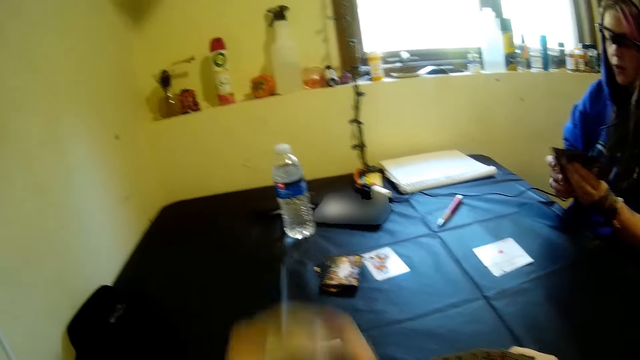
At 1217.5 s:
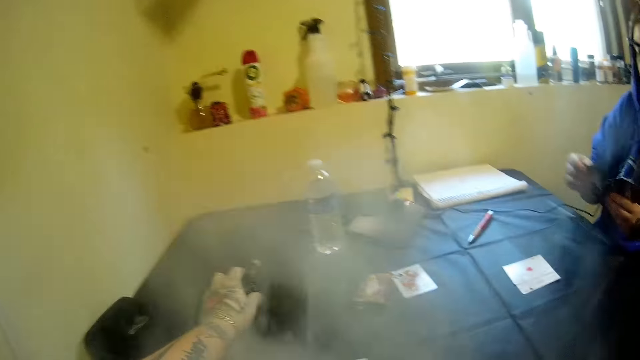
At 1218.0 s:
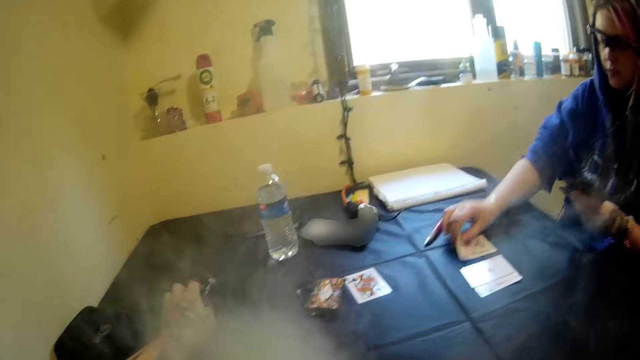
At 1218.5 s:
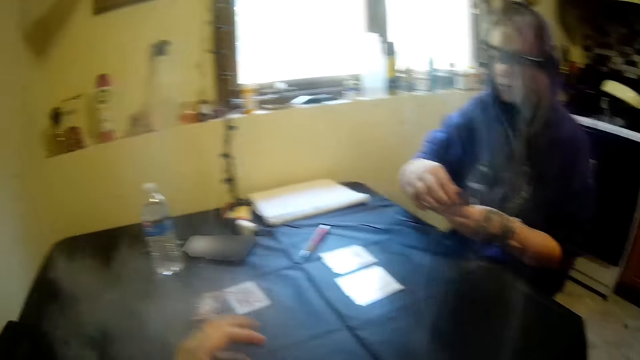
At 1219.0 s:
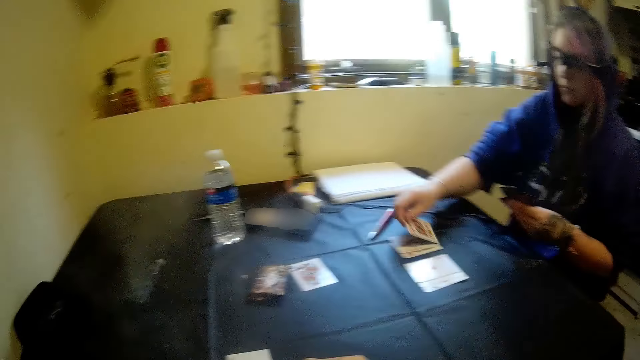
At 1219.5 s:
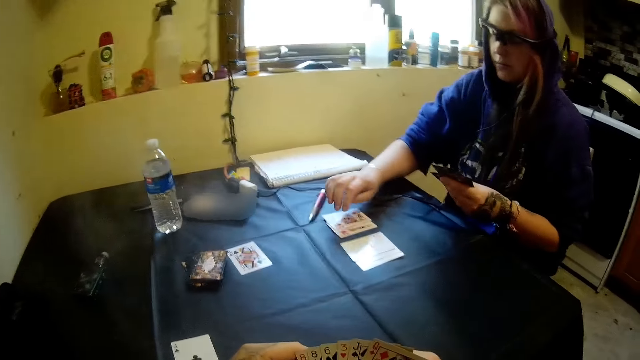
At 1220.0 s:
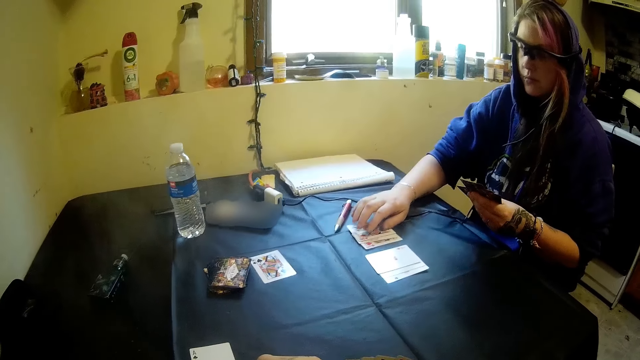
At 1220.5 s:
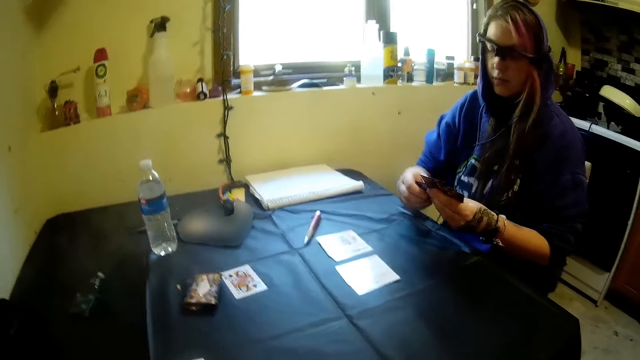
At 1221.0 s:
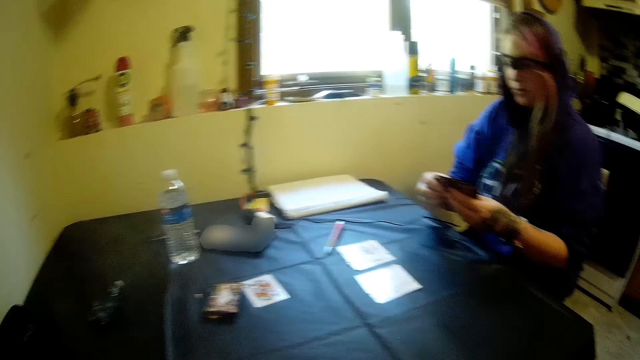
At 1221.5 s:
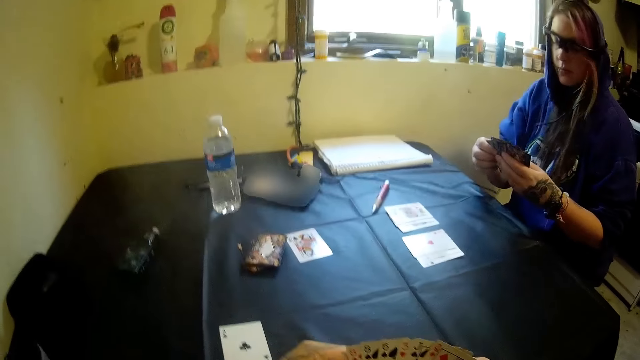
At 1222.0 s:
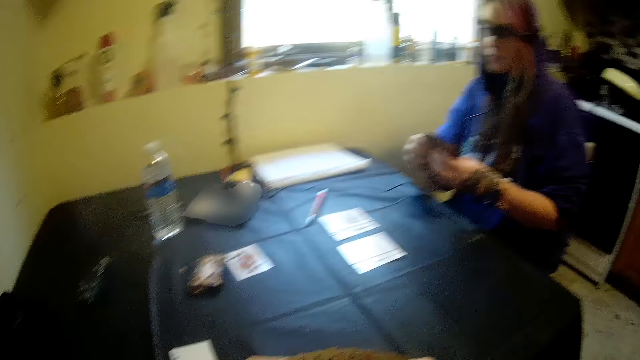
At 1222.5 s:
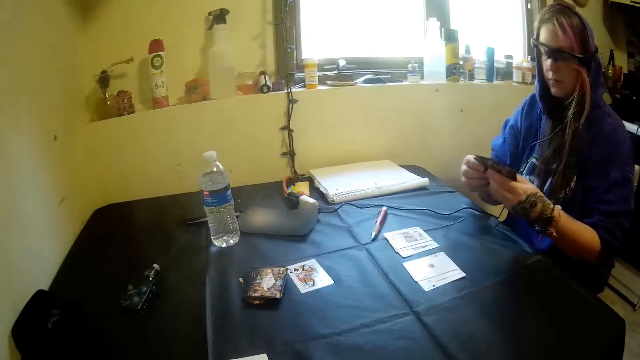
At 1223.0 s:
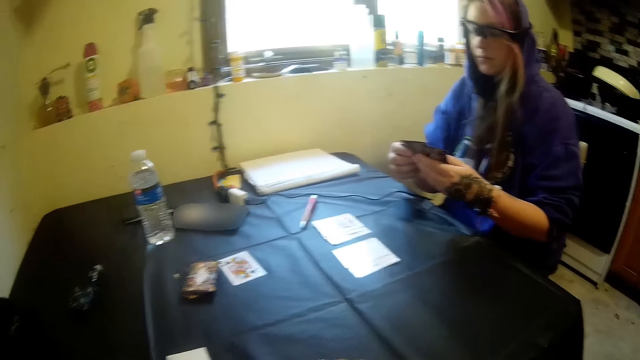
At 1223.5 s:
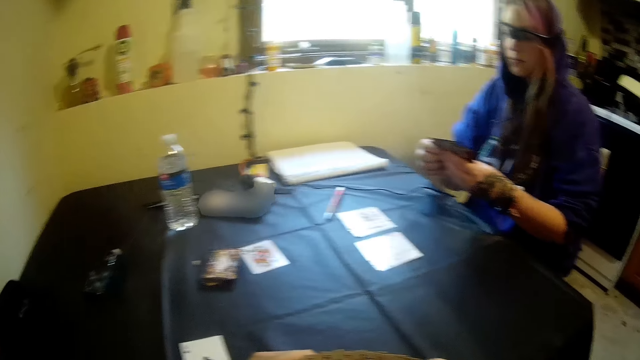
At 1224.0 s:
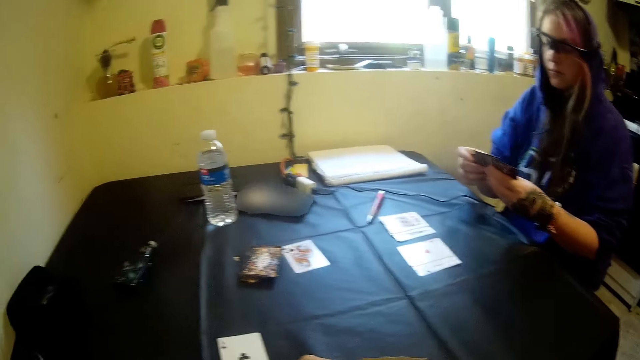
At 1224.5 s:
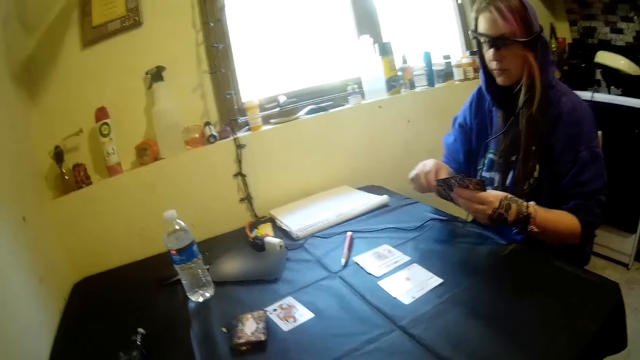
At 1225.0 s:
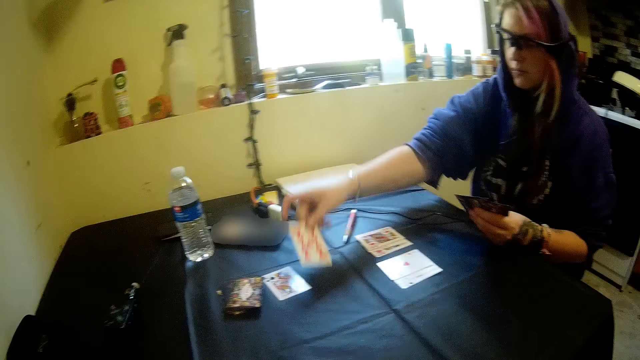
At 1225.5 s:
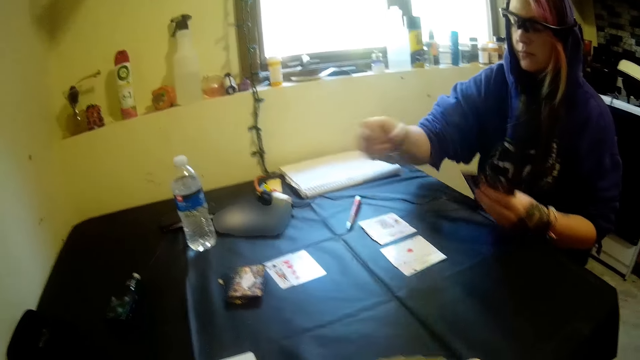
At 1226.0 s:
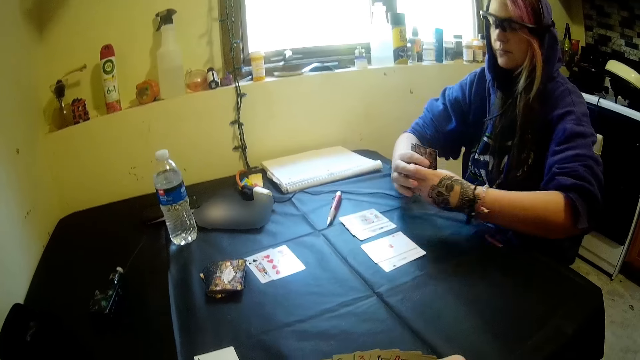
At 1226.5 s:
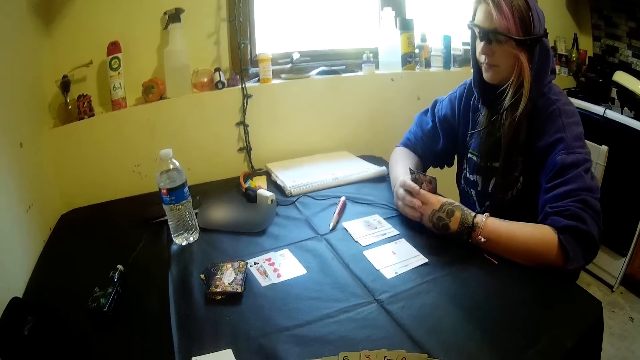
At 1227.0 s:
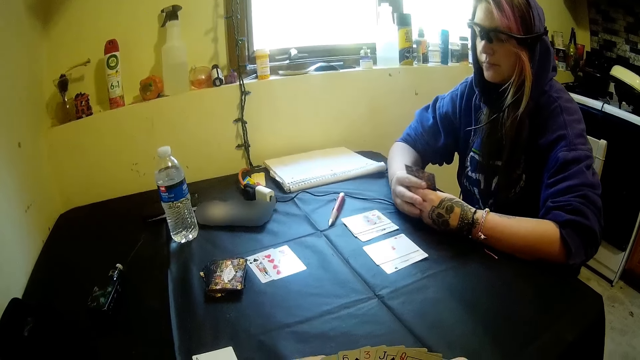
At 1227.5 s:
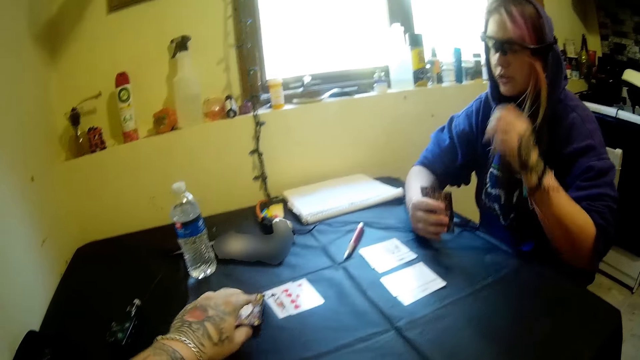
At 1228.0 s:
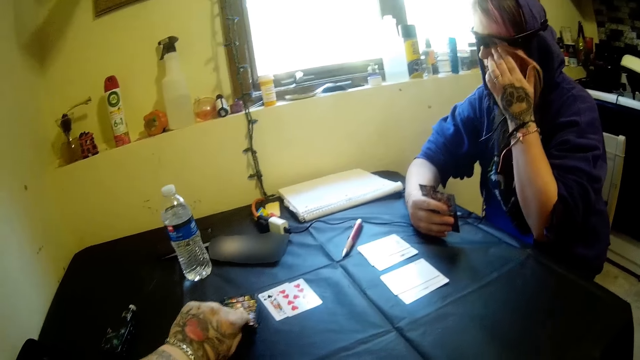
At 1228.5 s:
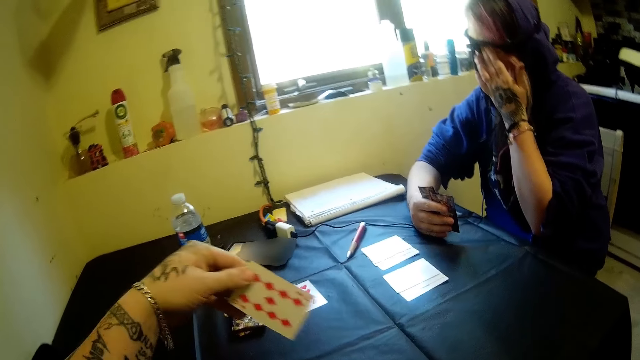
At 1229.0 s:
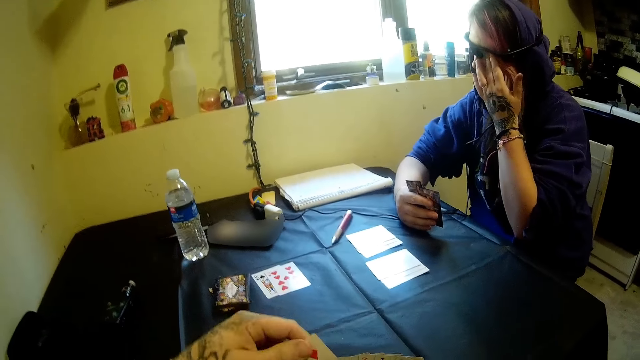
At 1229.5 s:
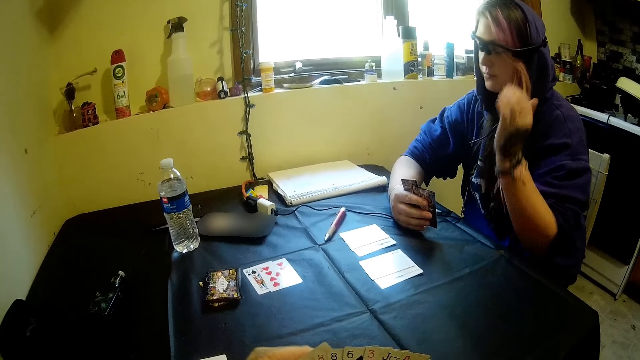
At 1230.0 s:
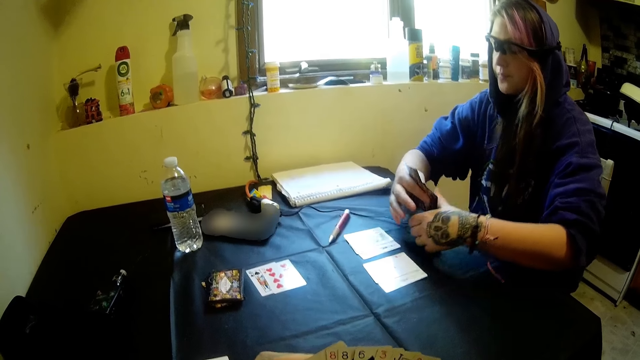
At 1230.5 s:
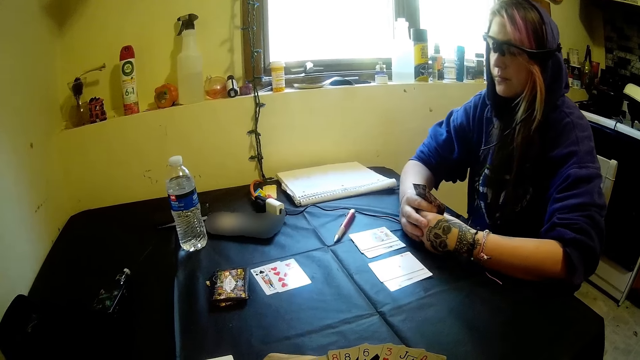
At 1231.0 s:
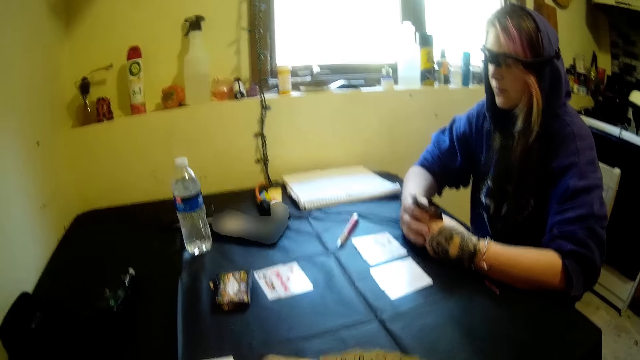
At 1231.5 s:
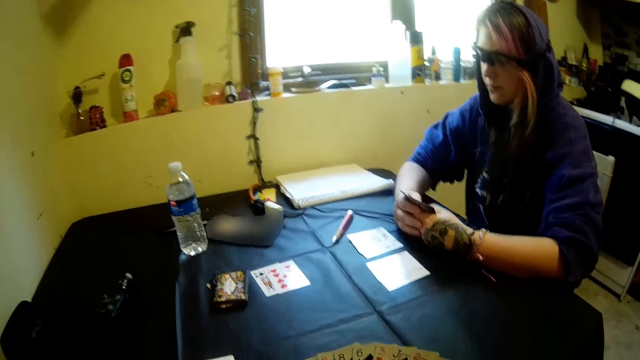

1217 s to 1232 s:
The camera wearer drops the electric cigarette on the table with his left hand. A woman drops a card on the table with her right hand. She drops a card on the table with her right hand again. The camera wearer picks another card from the stack of cards on the table with his left hand.

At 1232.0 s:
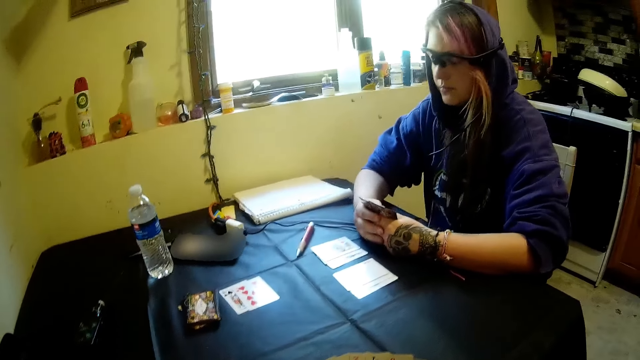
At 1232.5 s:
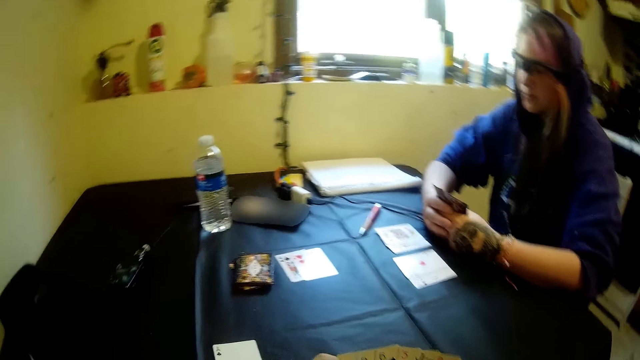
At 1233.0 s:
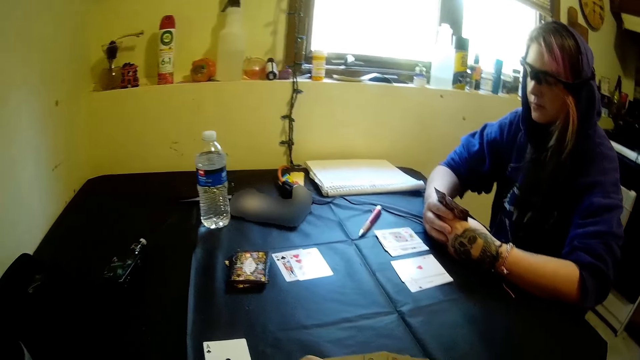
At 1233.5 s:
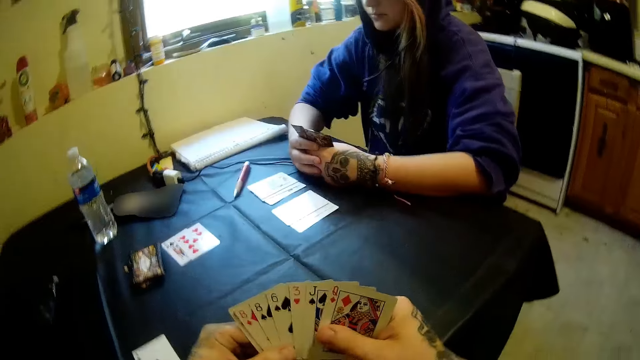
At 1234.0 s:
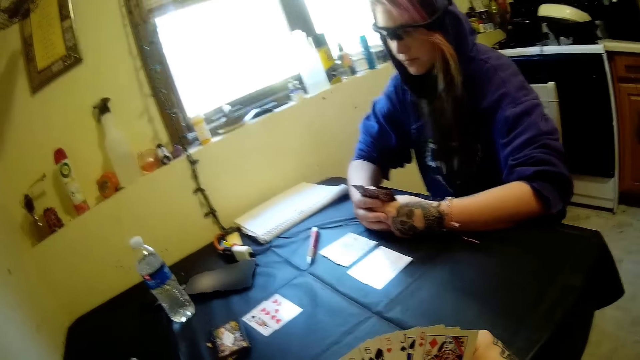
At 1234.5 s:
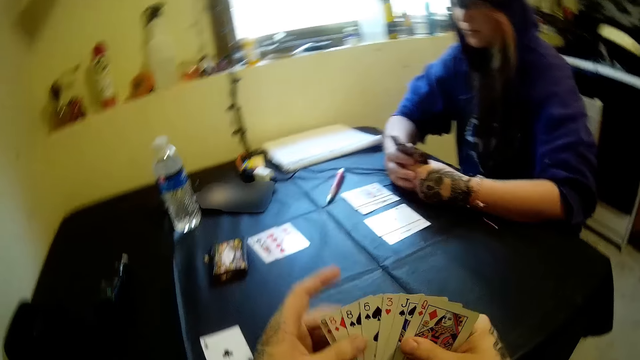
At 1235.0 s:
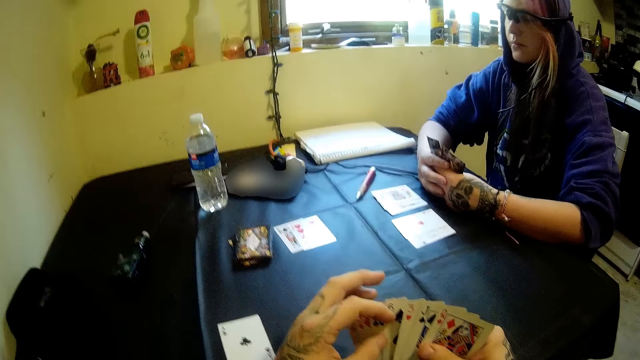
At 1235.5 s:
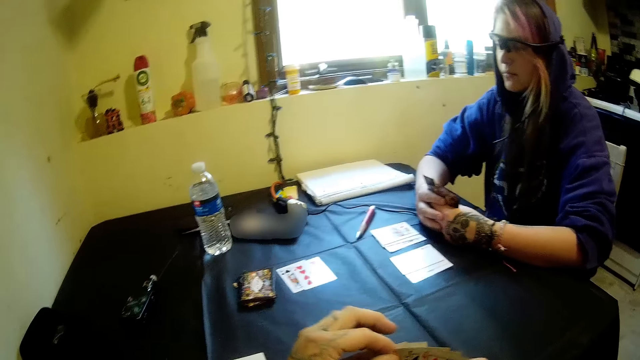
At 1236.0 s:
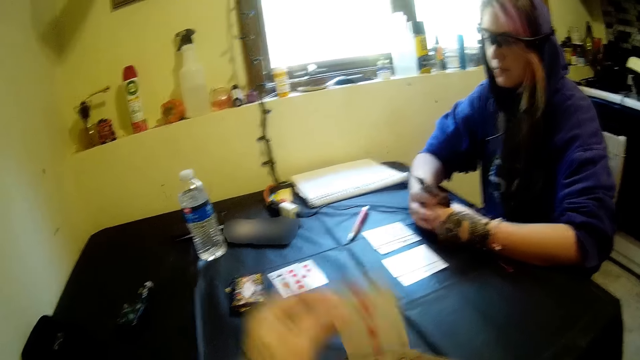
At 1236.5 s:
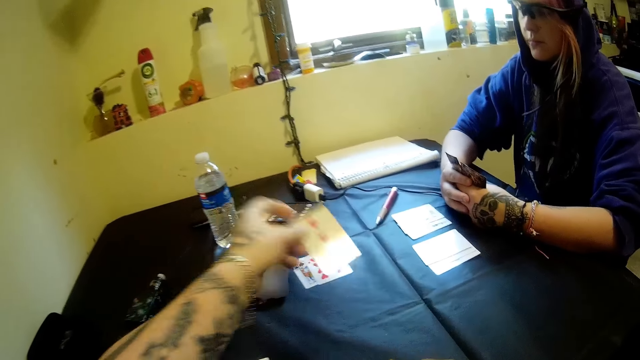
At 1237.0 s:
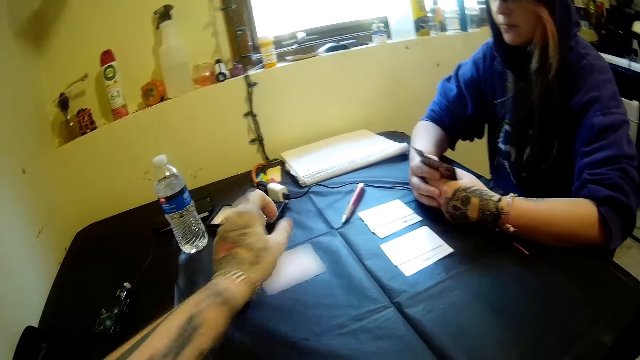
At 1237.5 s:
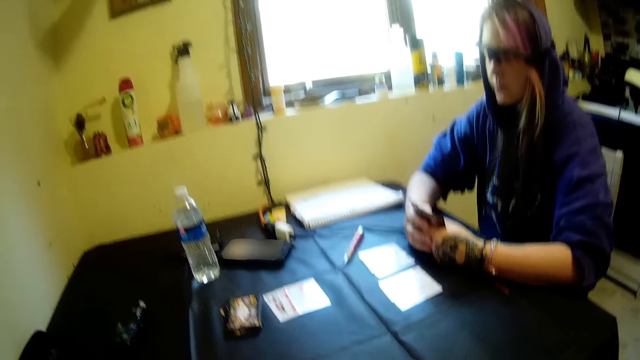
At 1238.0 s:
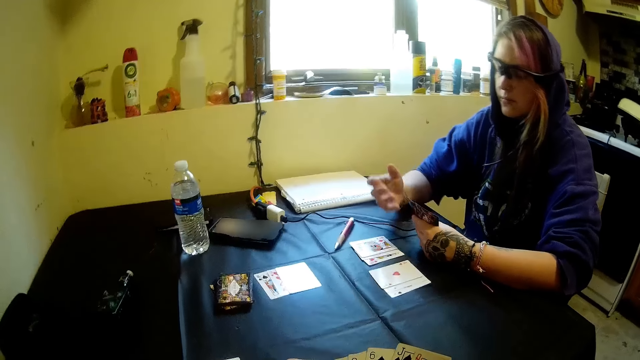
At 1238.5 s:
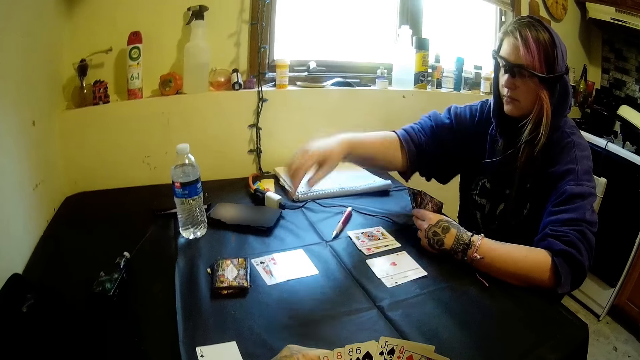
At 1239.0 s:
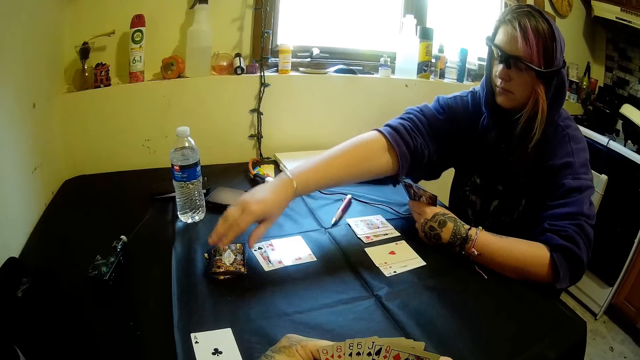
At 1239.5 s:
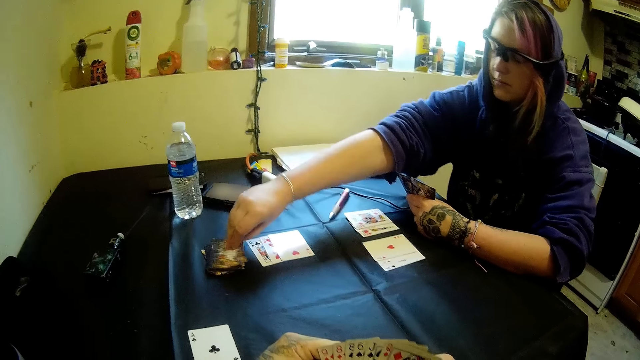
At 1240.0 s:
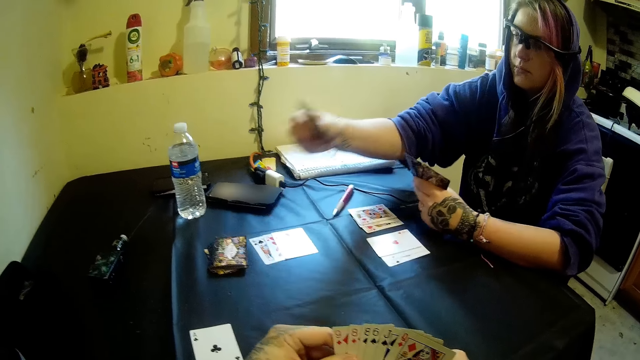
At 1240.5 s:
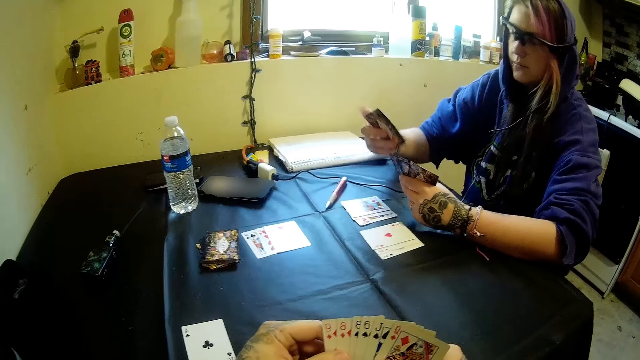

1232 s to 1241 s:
The camera wearer drops a card on the table with his left hand. A woman picks another card from the stack of cards on the table with her right hand.
